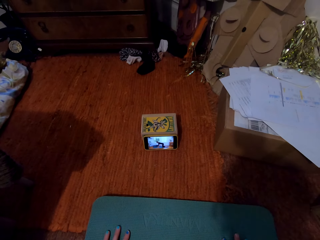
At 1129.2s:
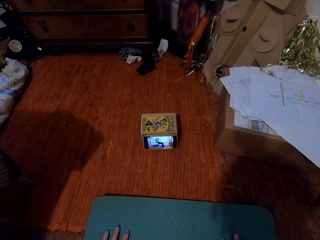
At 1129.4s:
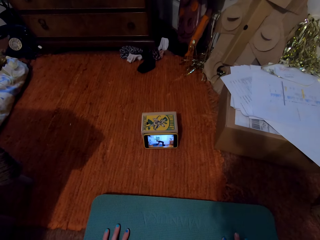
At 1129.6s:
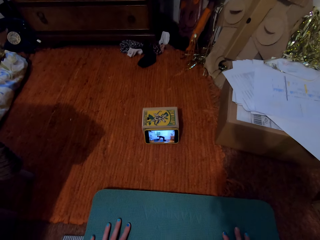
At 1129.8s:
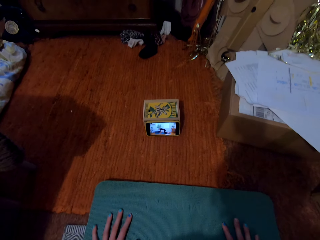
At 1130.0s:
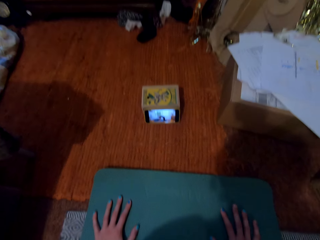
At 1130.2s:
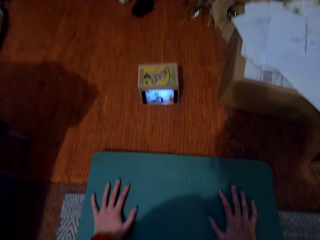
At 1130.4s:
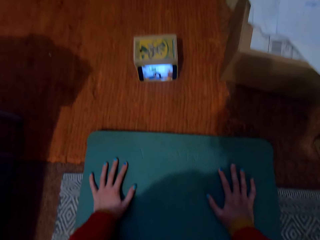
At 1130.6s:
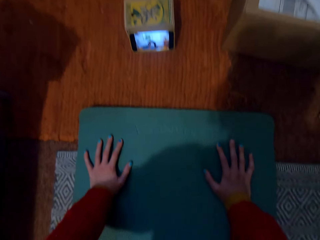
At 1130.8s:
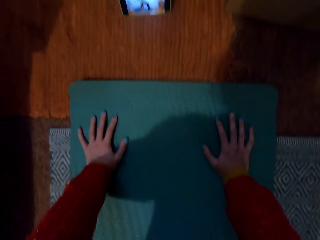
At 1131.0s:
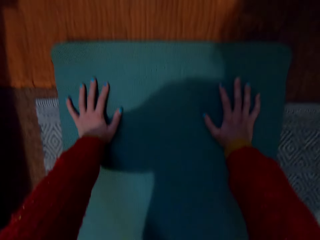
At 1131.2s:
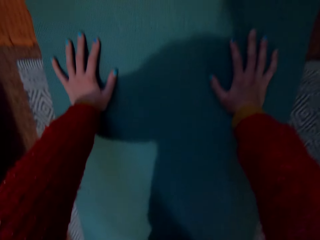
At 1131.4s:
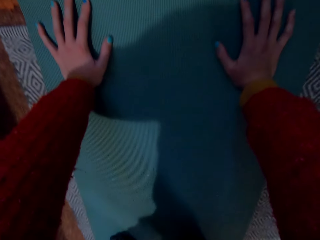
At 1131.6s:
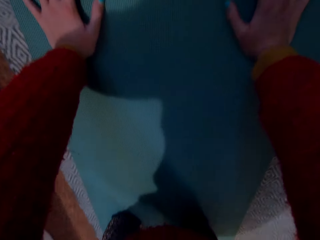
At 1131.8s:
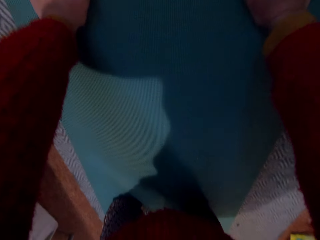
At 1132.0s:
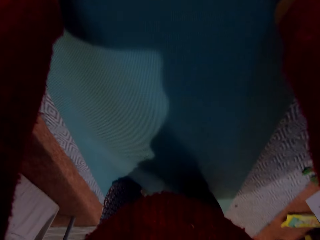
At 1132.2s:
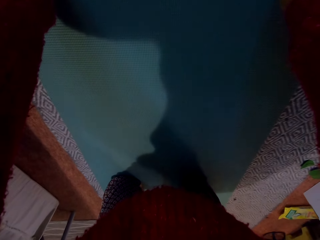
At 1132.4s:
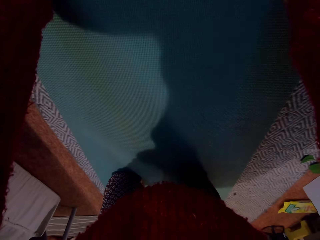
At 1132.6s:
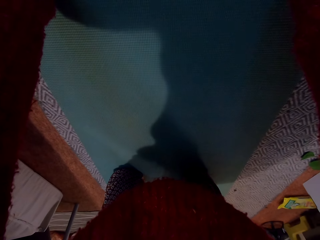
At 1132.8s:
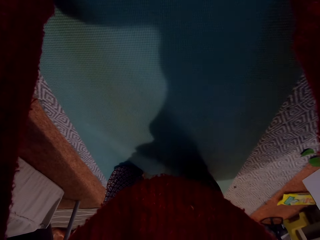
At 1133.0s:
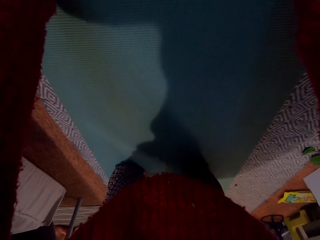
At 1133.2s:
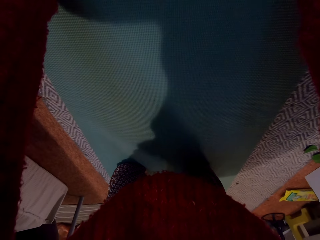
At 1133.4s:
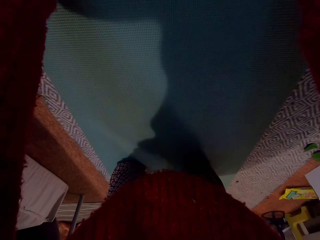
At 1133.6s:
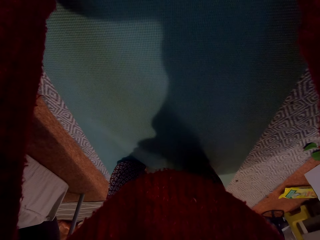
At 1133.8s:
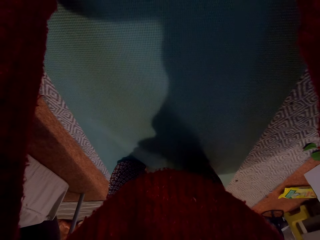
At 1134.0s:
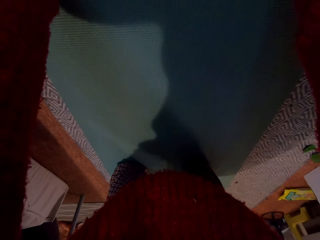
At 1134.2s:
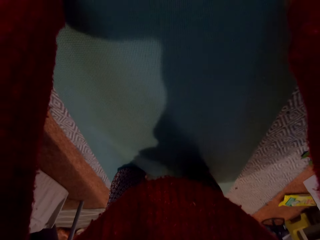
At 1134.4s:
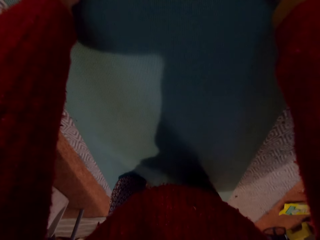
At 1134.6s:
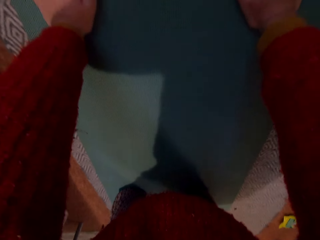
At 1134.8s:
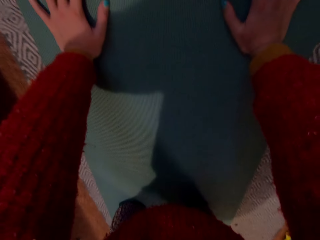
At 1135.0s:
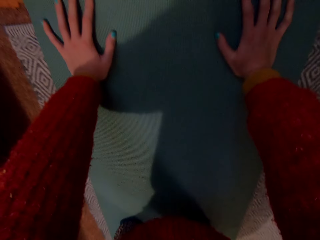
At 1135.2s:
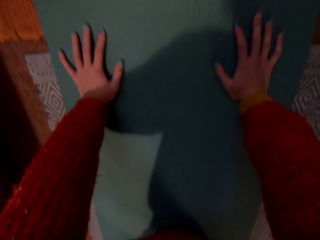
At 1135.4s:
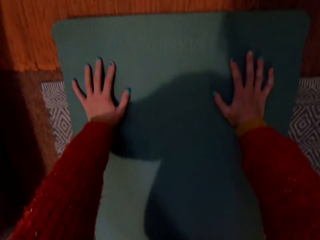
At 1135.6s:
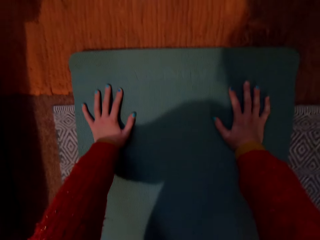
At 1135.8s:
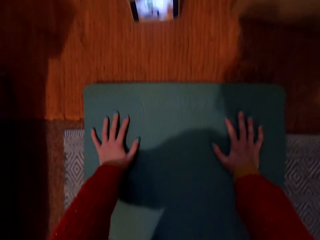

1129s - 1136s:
The camera wearer moves the head.

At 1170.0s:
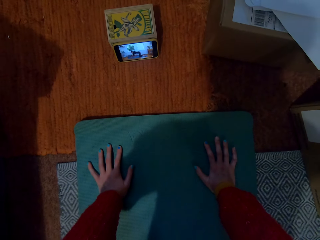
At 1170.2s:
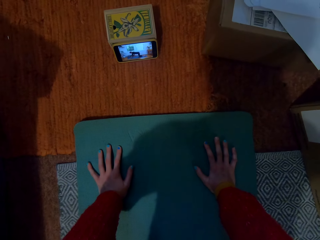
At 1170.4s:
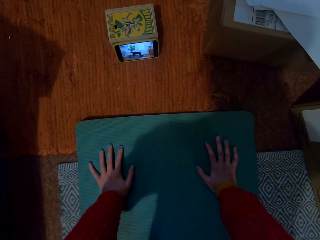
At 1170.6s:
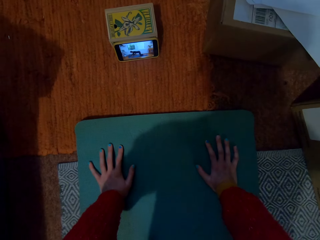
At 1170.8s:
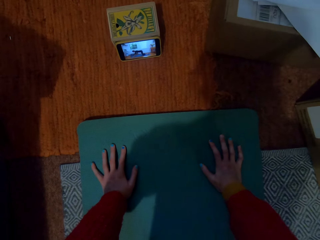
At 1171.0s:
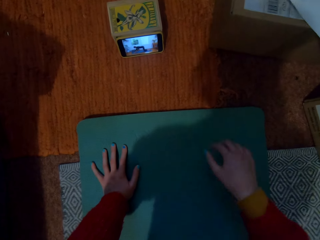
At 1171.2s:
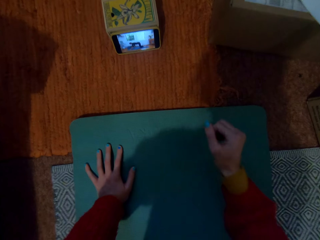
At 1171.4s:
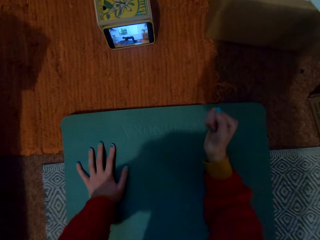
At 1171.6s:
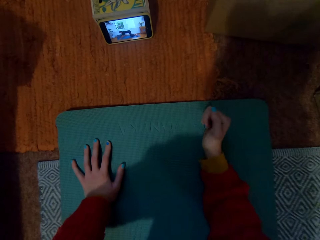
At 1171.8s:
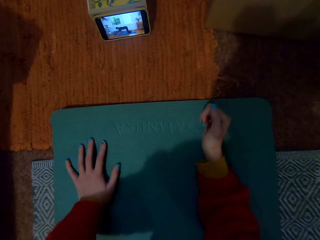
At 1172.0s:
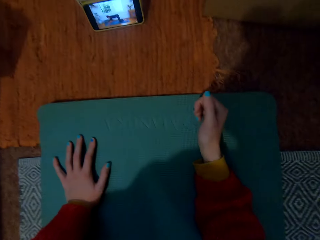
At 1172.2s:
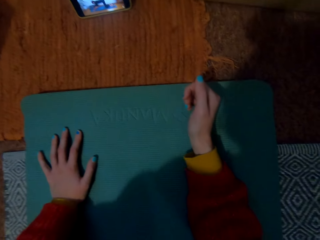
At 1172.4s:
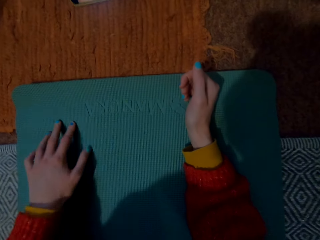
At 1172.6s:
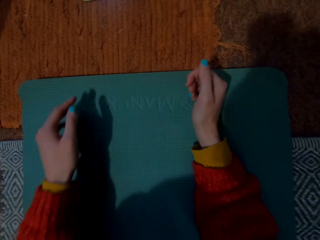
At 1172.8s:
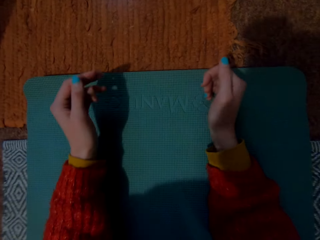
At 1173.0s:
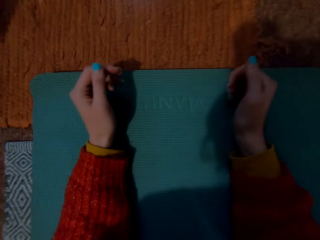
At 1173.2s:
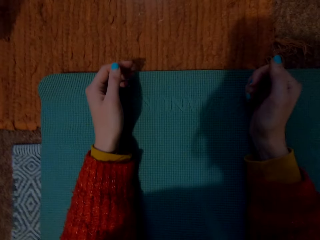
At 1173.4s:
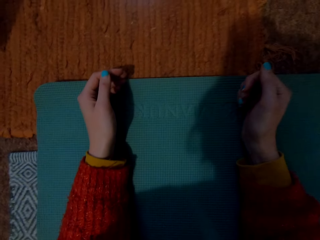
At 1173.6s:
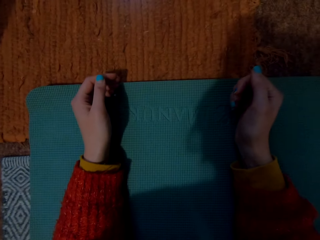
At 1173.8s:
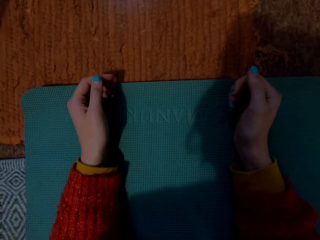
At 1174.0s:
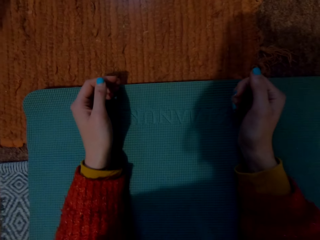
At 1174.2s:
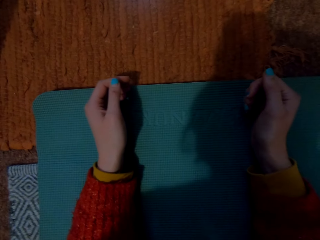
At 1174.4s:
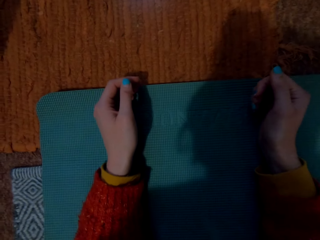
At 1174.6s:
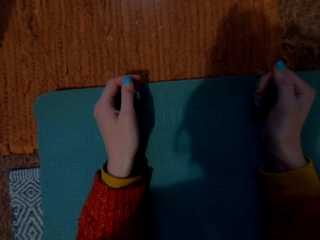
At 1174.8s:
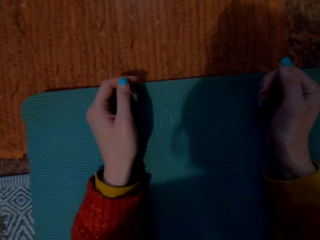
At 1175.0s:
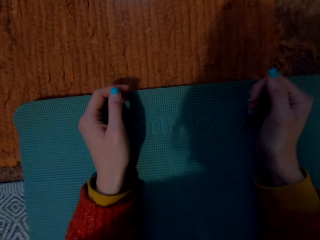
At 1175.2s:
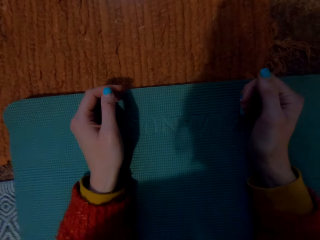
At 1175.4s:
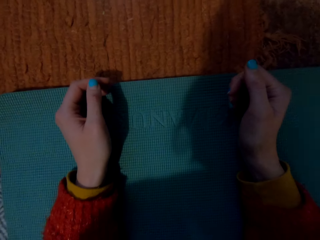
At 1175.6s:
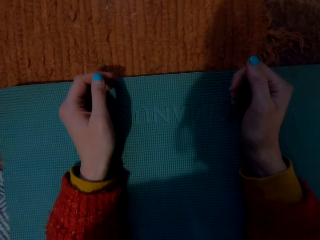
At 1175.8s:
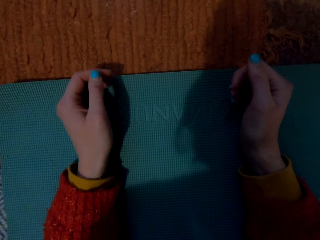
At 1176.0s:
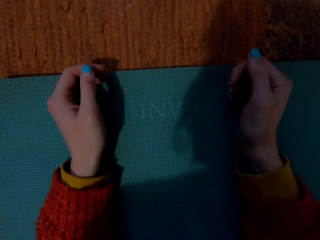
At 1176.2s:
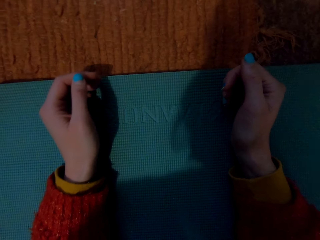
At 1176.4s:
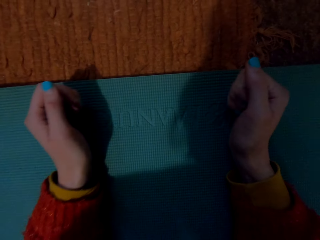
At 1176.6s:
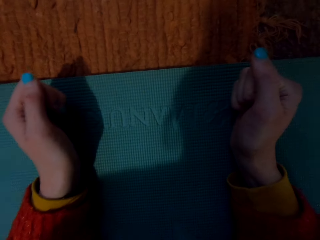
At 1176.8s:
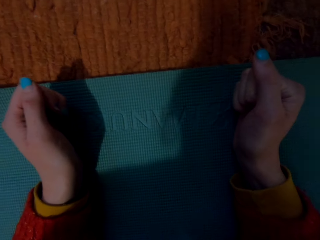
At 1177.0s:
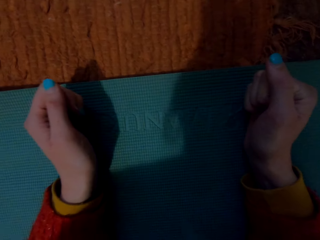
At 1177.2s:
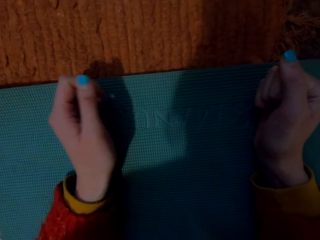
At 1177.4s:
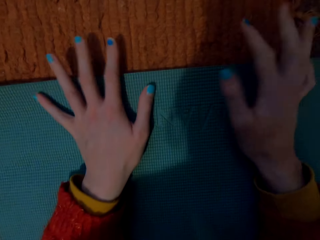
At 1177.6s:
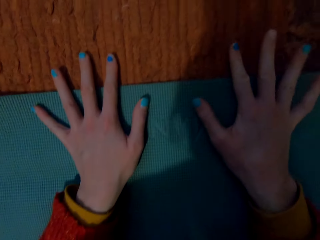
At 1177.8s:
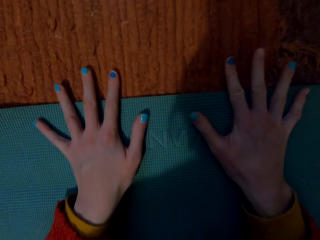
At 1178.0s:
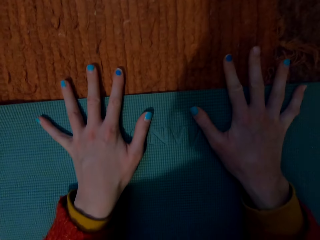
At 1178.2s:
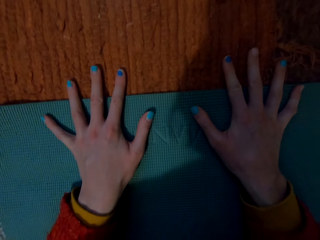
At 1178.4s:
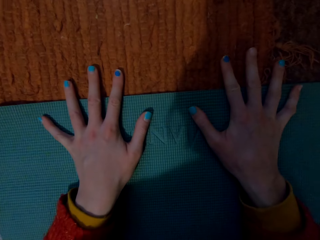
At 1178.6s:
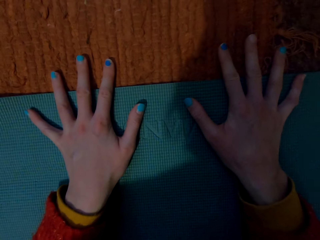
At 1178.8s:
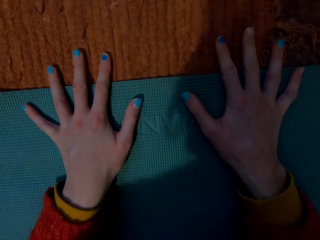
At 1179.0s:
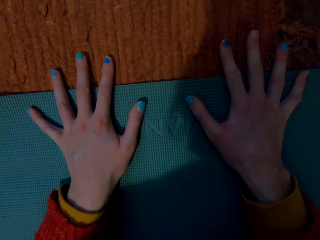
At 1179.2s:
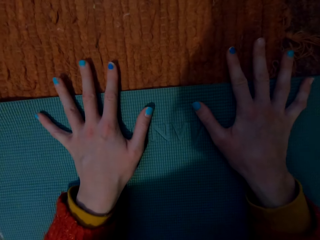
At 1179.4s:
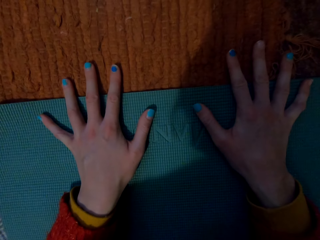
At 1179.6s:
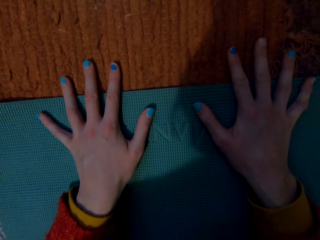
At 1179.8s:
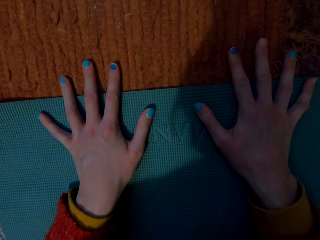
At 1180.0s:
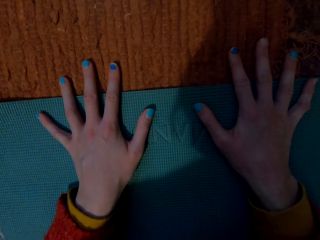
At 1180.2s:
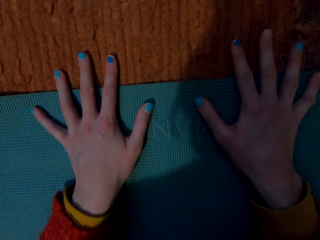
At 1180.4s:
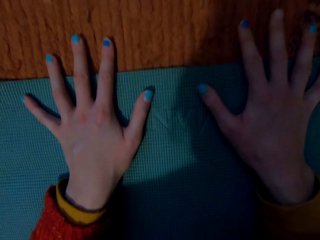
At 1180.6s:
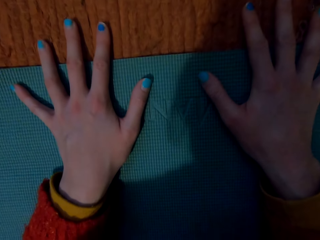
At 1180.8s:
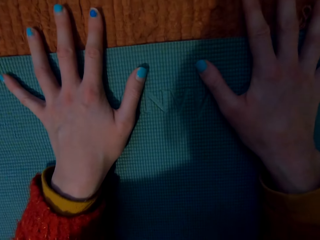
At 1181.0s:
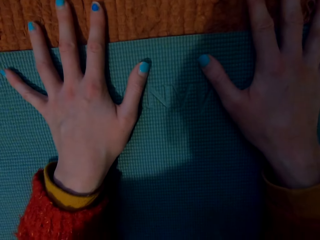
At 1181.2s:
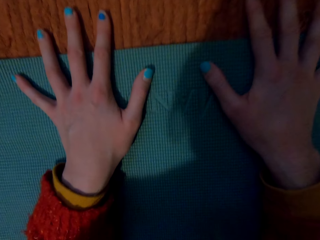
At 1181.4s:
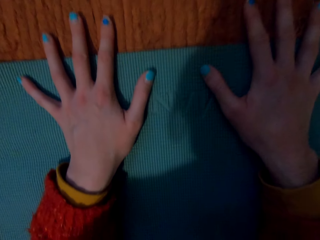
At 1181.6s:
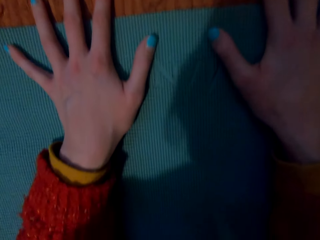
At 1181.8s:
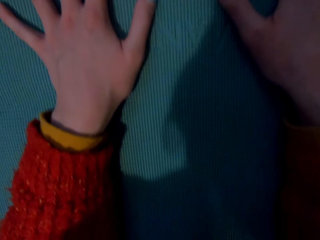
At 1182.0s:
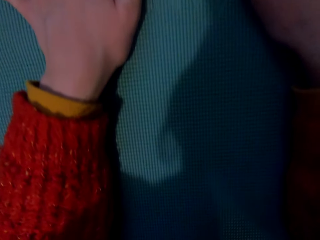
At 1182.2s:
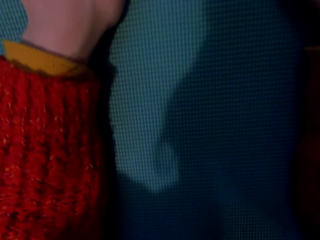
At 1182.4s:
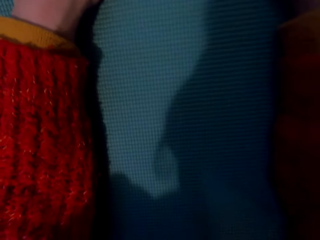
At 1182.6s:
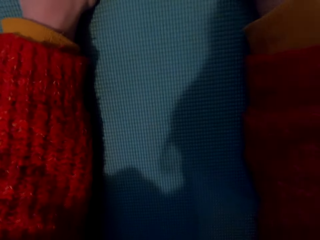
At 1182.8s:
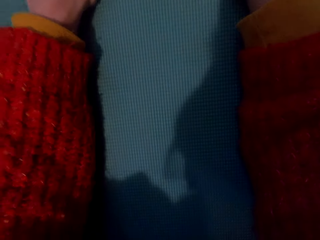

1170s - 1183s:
The camera wearer drops the elbows on the floor. They fold the hand and unfold the hand.
